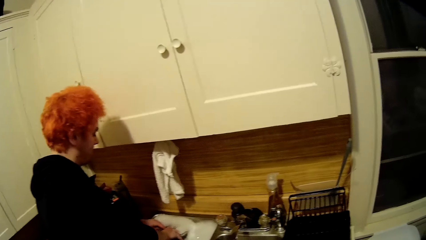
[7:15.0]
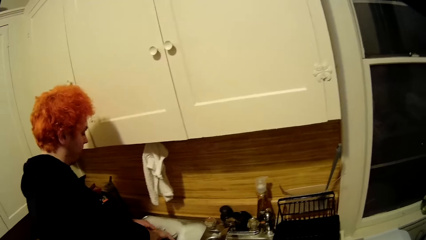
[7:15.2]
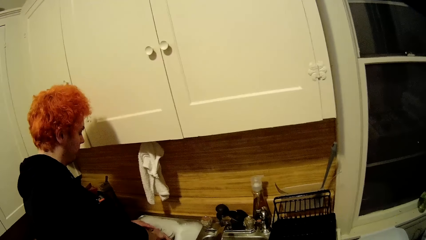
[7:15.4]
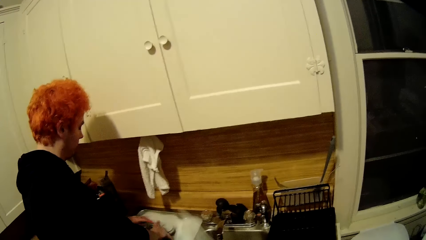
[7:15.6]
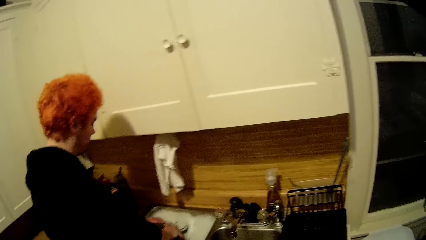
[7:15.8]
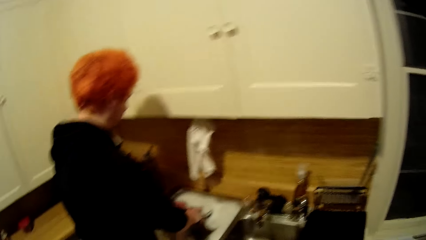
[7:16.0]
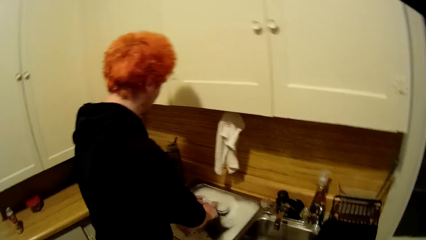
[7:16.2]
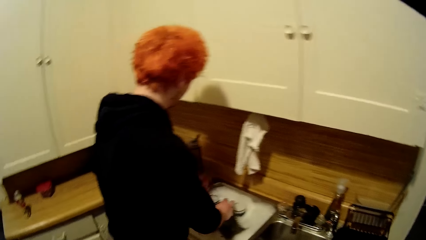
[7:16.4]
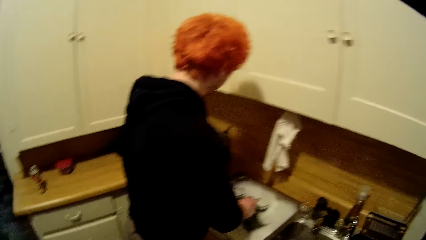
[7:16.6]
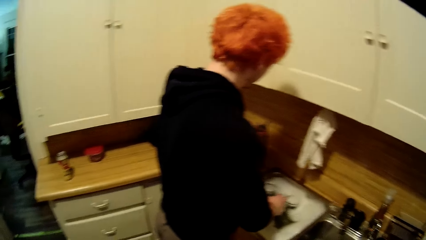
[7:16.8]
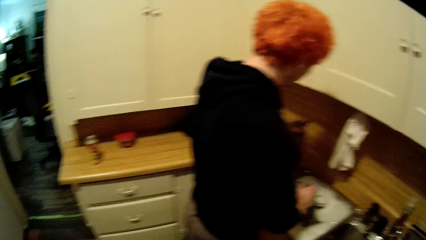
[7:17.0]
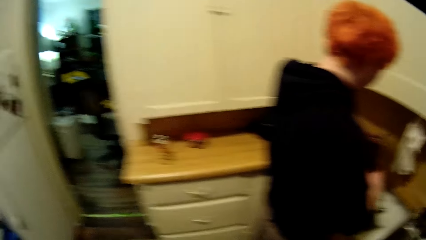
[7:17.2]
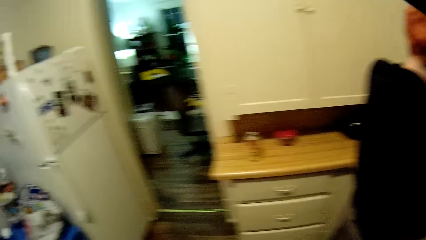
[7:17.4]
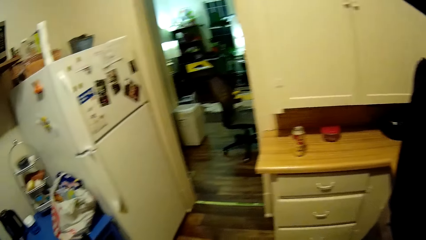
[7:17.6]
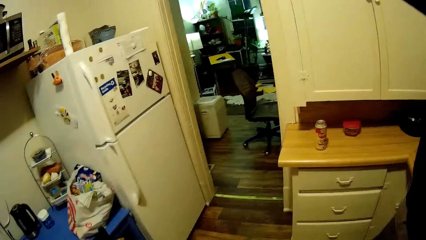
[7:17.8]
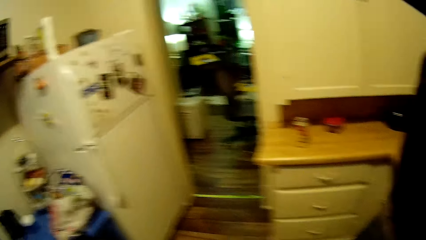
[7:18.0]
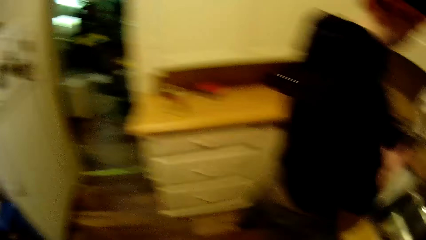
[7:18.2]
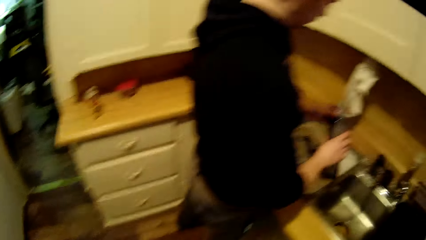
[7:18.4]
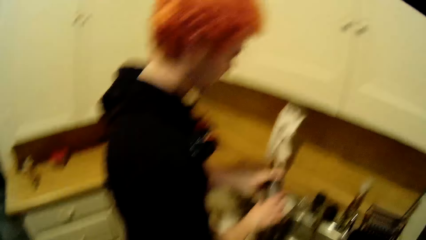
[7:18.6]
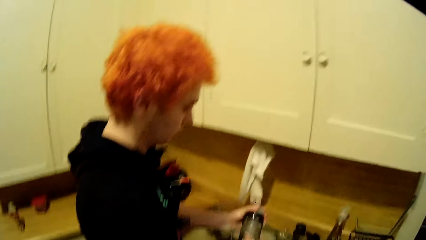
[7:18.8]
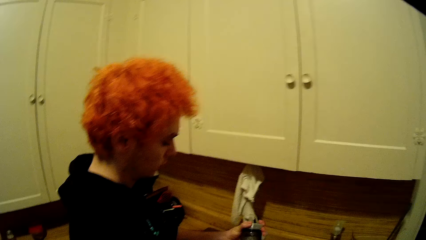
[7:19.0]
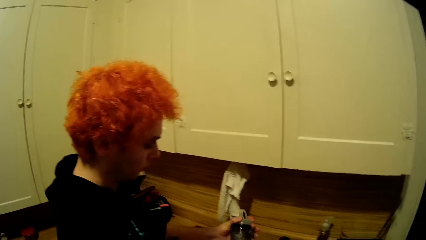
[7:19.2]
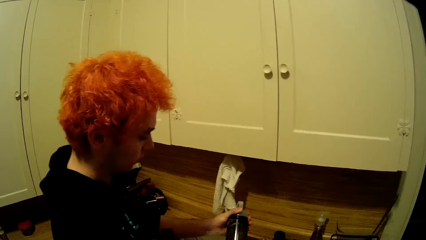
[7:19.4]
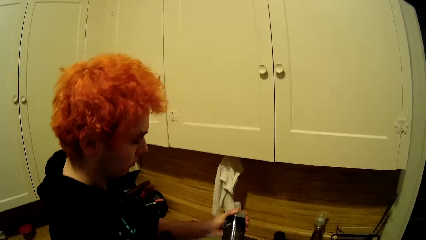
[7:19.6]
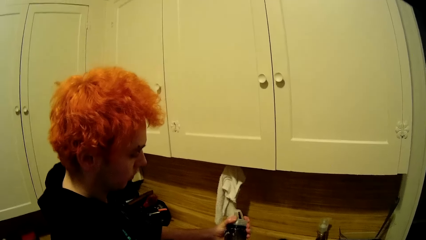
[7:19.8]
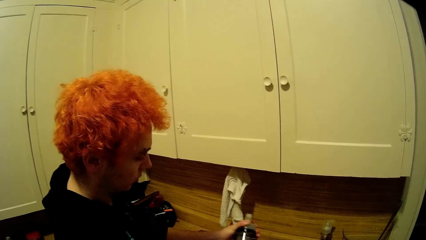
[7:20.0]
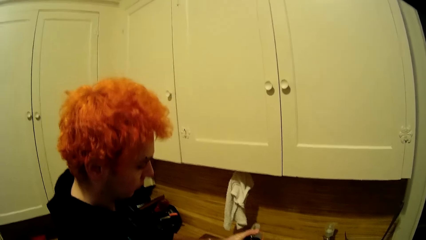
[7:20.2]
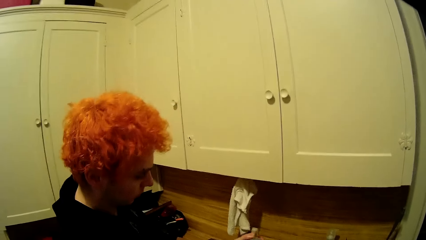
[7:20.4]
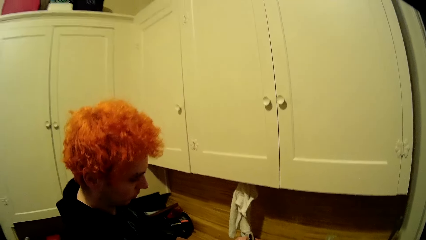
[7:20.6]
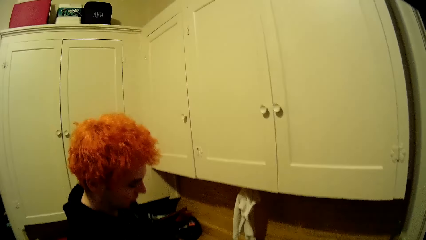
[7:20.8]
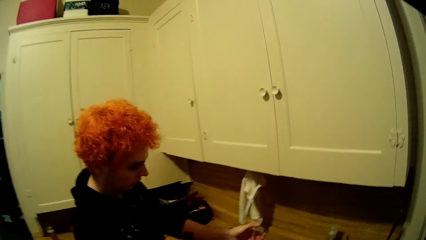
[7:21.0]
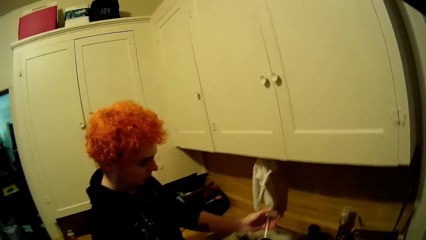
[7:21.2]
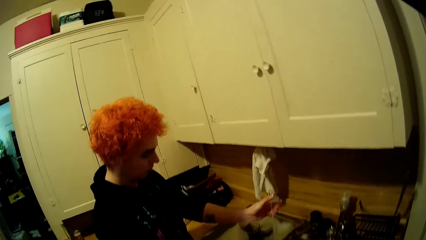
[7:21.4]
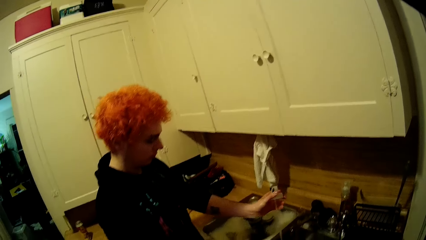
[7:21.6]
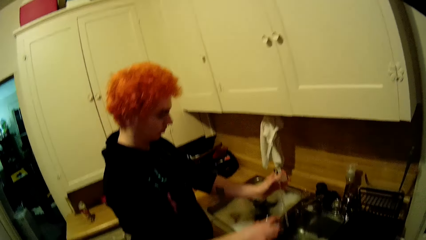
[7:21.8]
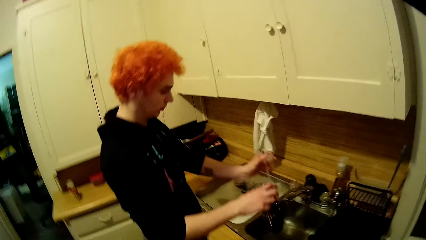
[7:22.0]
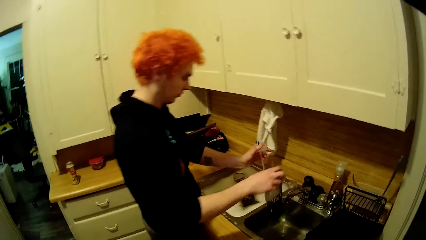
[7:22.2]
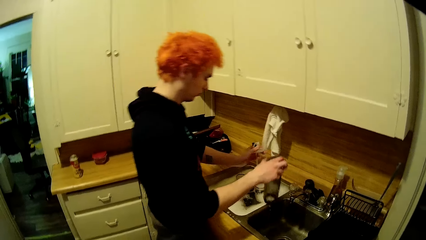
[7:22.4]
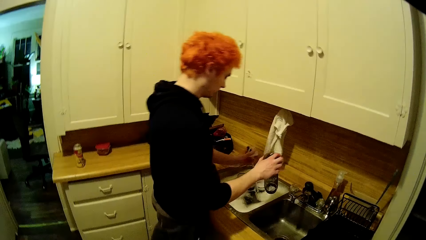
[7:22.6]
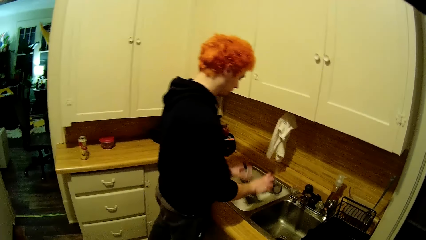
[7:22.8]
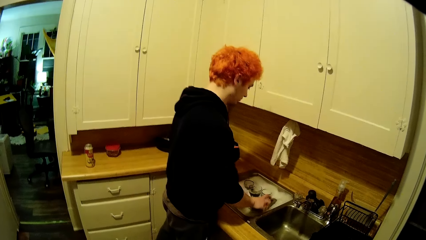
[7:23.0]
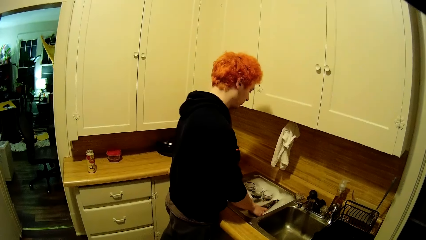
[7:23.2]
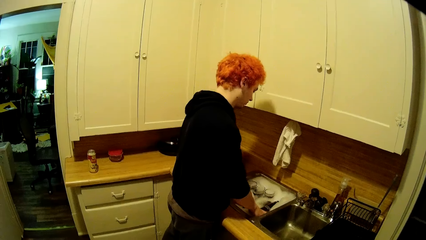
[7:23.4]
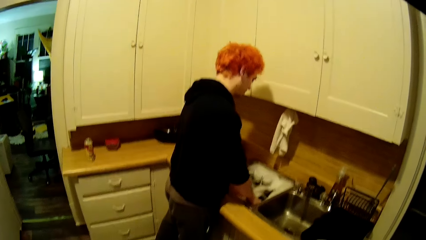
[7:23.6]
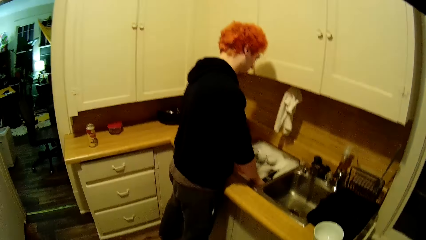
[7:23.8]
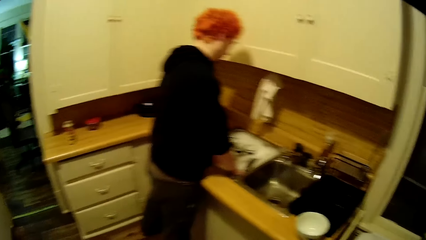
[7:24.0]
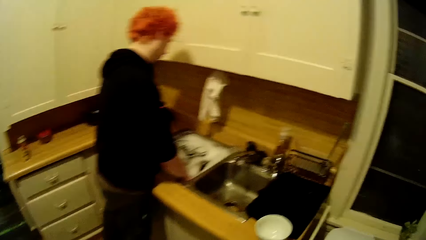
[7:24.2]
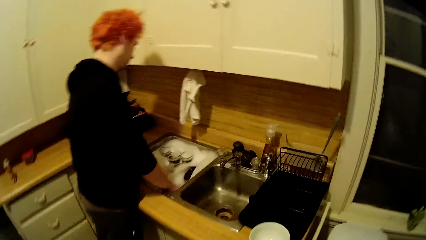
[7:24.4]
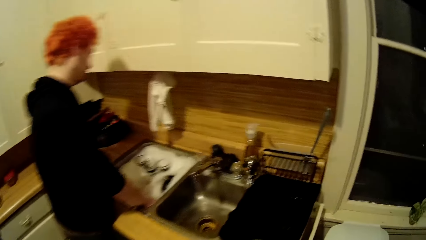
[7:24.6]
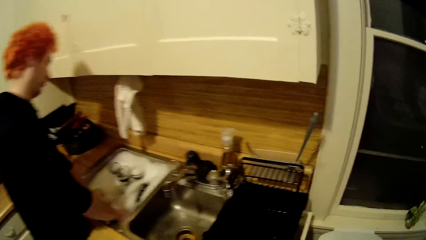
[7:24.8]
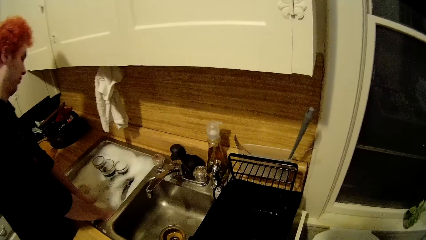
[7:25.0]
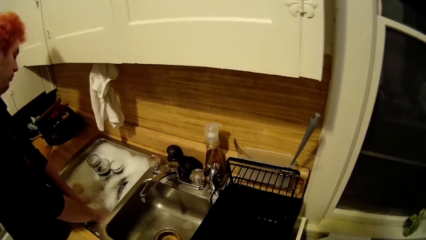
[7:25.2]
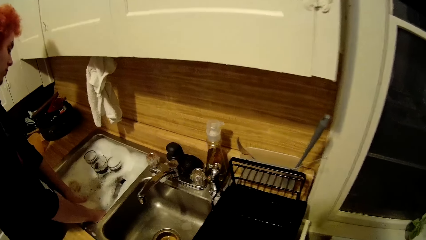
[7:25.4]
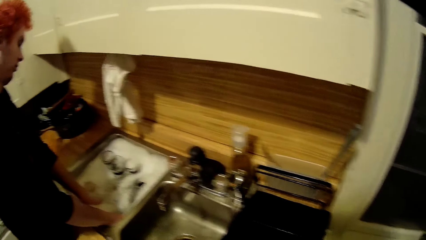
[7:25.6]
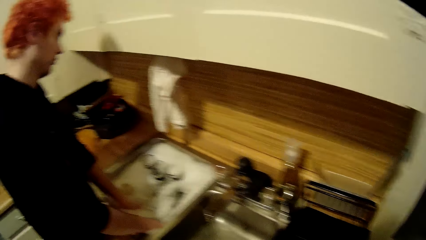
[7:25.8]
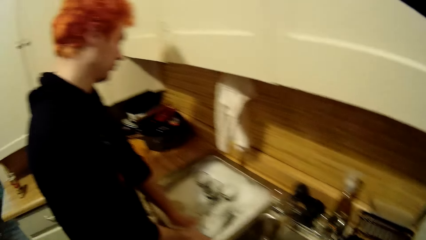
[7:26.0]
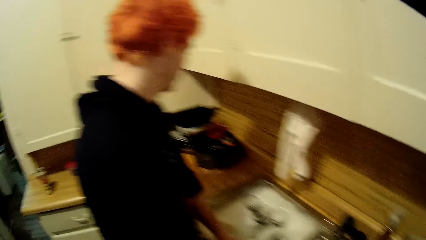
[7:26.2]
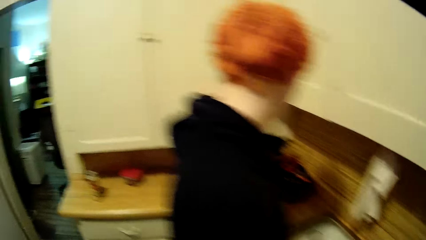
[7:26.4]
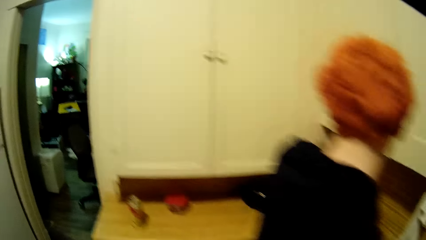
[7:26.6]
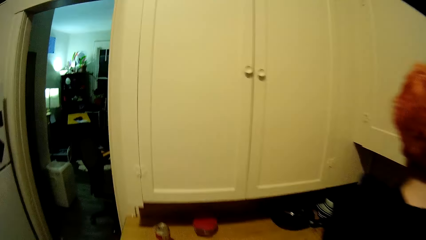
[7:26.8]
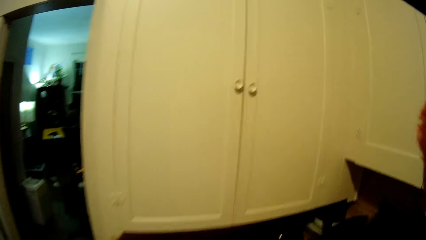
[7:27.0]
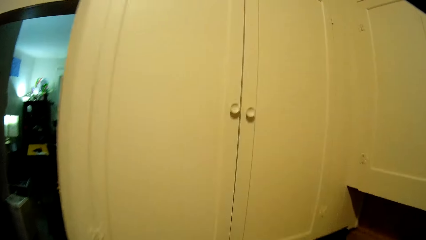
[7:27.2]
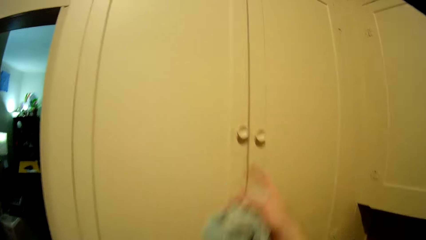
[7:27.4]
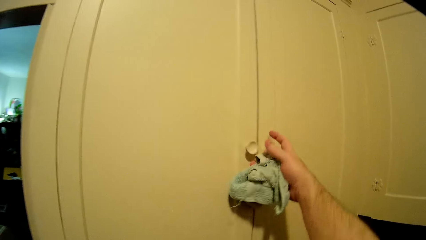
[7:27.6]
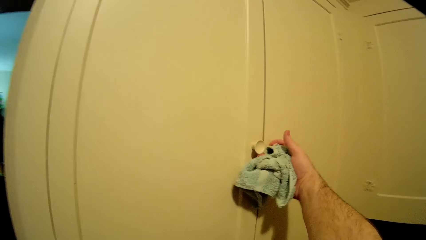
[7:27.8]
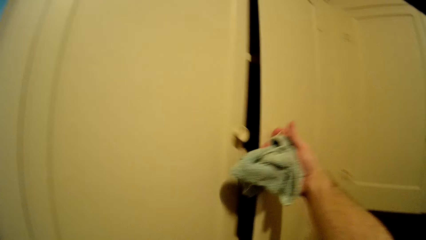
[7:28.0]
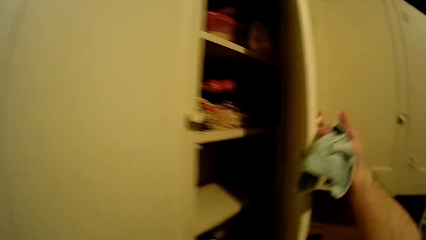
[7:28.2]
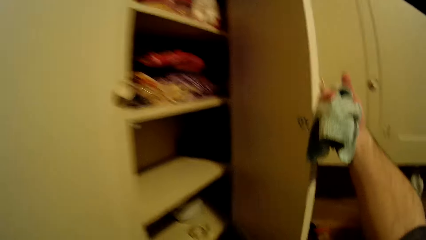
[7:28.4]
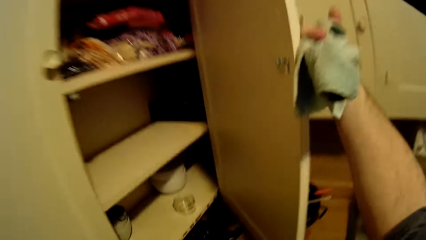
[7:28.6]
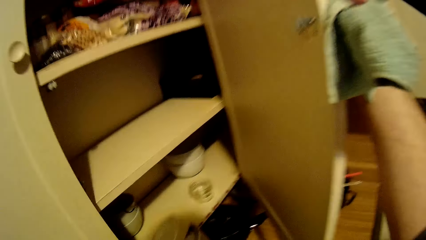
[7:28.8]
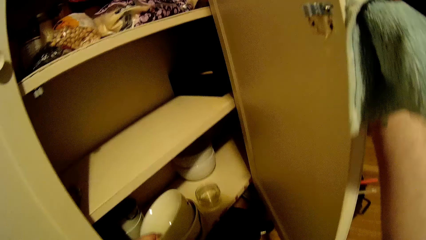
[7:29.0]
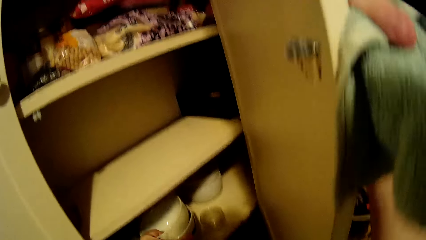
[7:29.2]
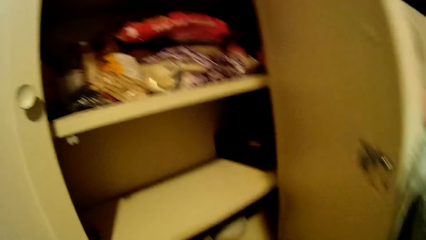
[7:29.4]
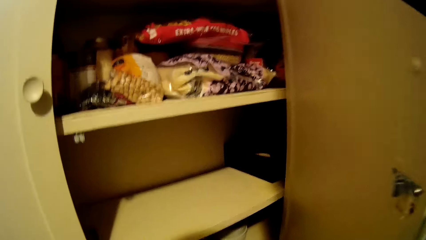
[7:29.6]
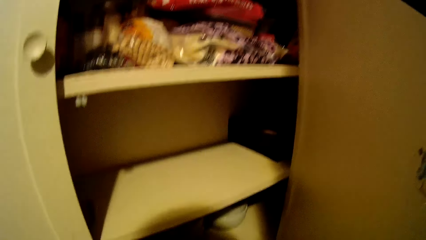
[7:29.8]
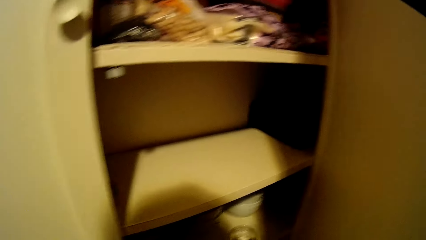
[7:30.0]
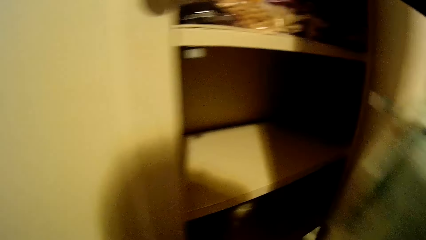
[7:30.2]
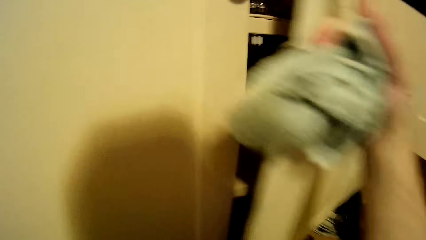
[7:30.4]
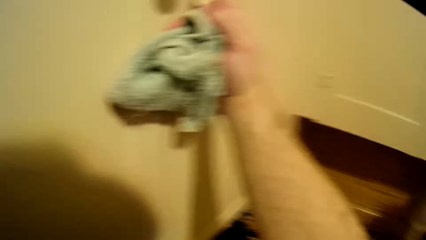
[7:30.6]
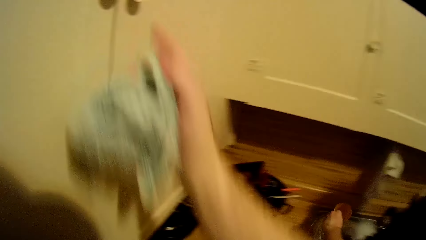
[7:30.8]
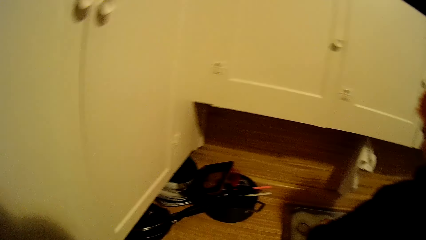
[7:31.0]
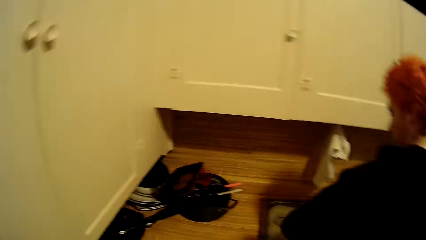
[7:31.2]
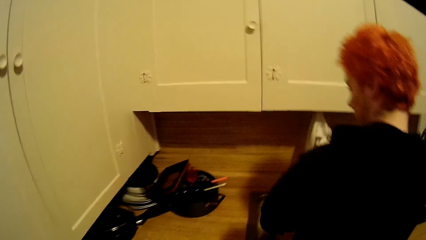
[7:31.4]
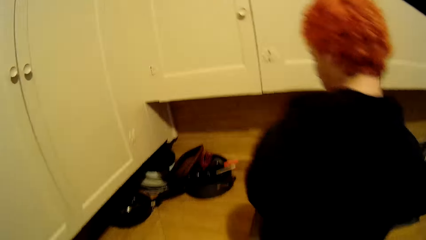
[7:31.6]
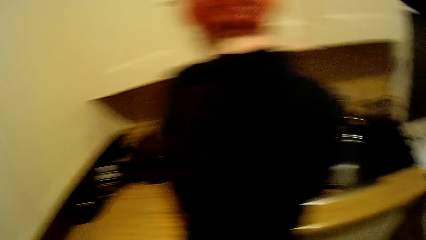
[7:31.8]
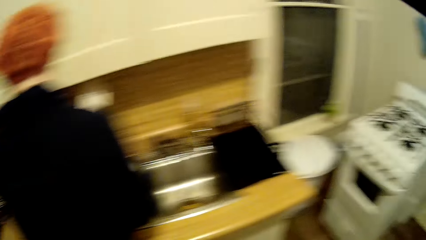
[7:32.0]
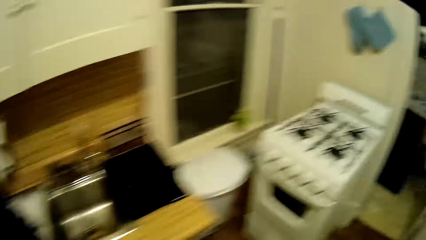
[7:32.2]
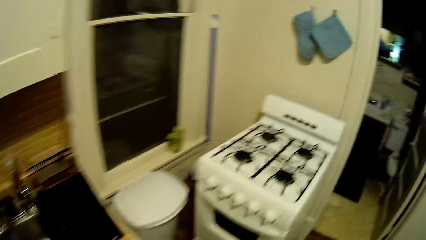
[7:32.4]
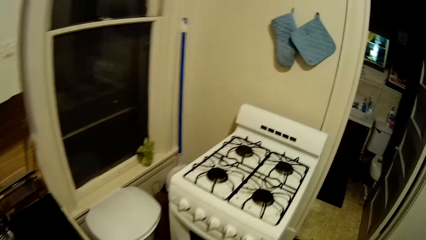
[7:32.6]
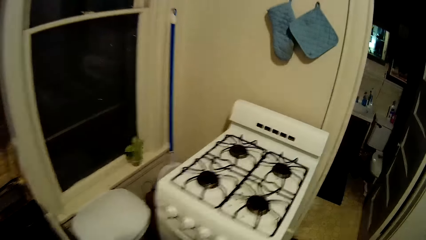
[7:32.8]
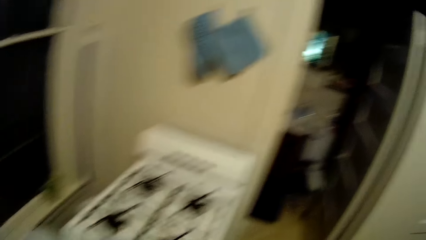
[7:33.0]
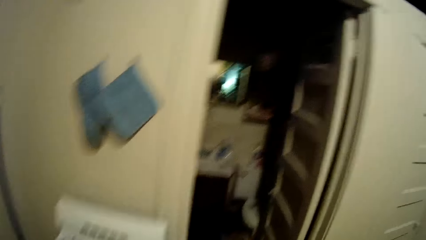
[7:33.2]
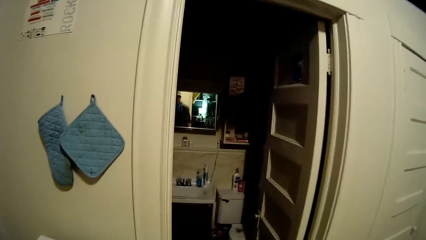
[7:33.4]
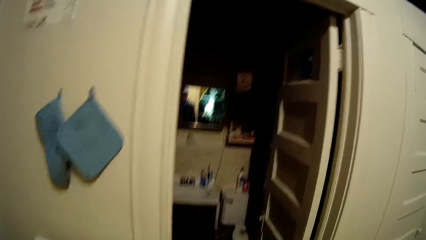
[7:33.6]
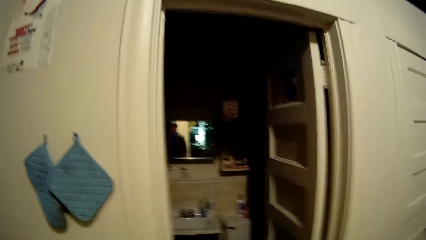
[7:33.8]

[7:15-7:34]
A man picks up a water bottle from the sink table. The man holds the bottle of water and opens the water bottle lid. The camera wearer looks at the man. The man pours water from the water bottle, dips the water bottle and lid in a sink and stares at the sink. The camera wearer walks to the cupboard. They open a cupboard door. They place the bowls in the cupboard. They close the cupboard door. They walk around the house. They turn to the sink.
